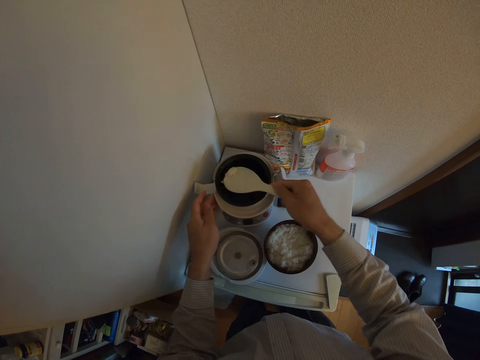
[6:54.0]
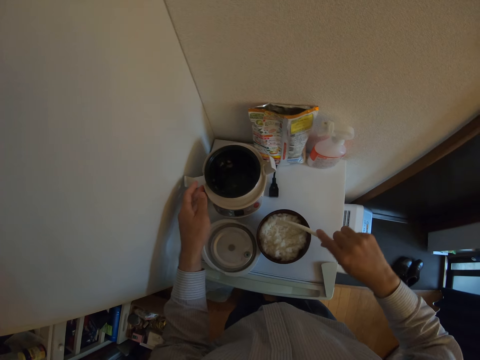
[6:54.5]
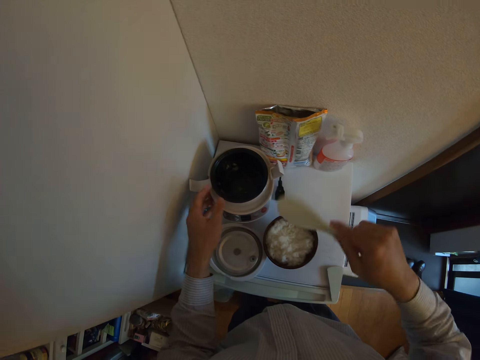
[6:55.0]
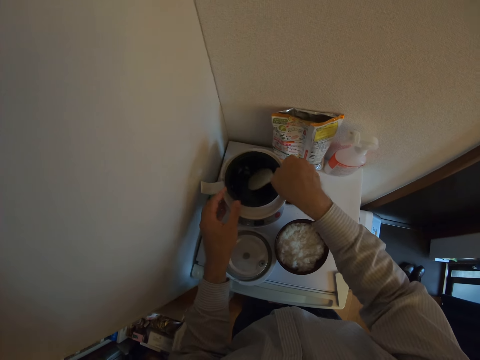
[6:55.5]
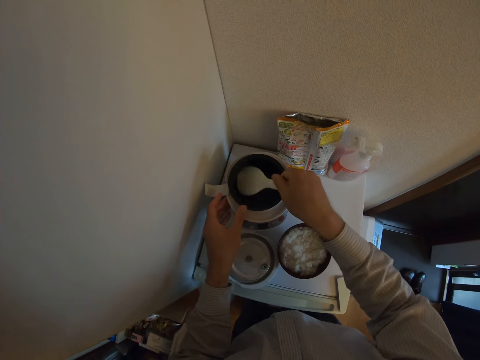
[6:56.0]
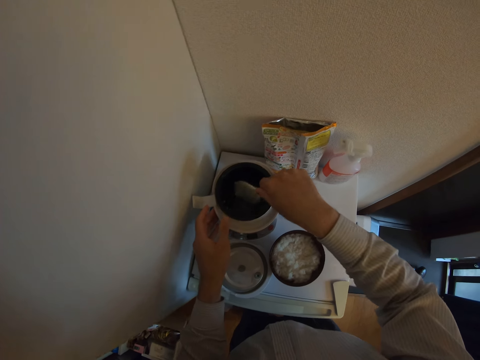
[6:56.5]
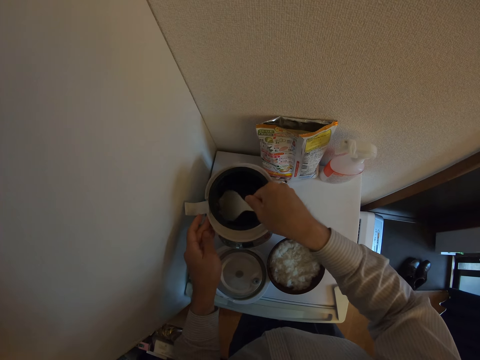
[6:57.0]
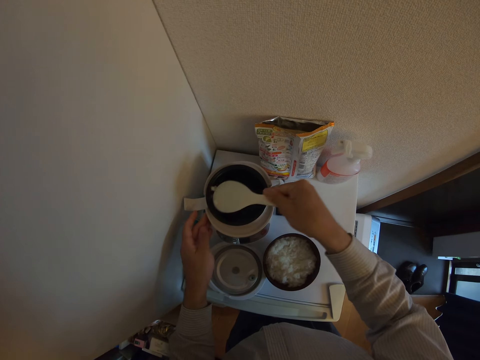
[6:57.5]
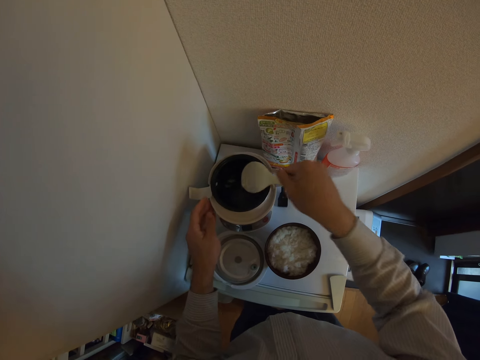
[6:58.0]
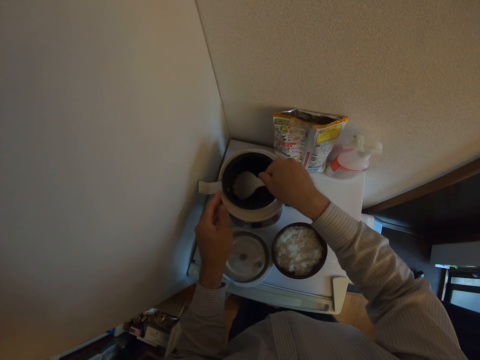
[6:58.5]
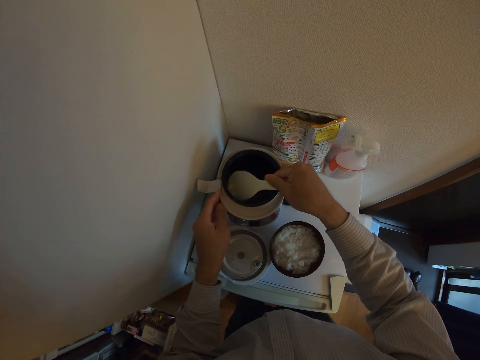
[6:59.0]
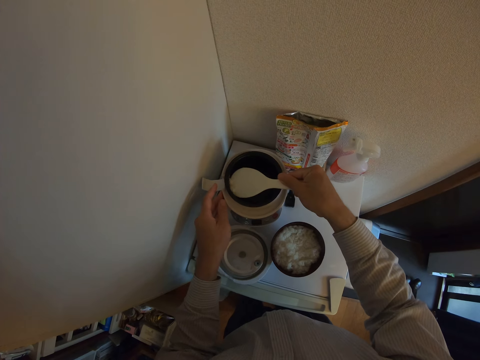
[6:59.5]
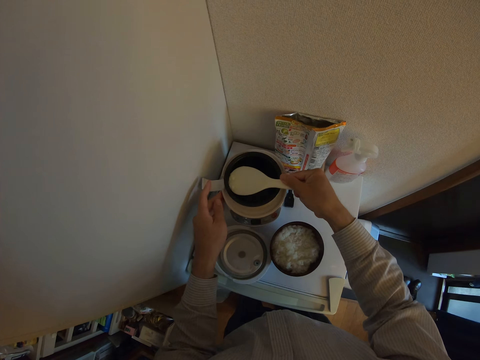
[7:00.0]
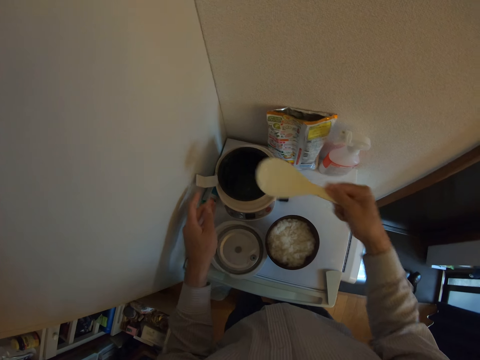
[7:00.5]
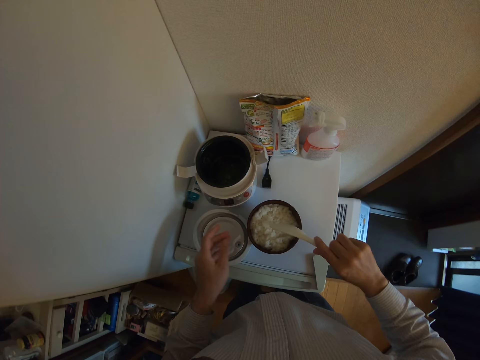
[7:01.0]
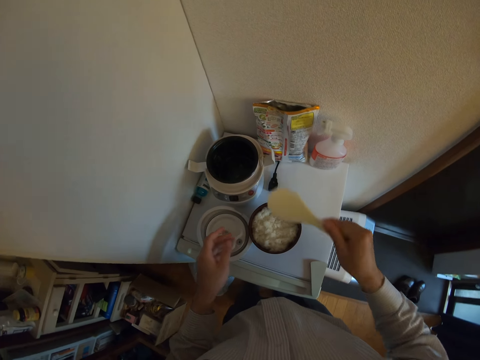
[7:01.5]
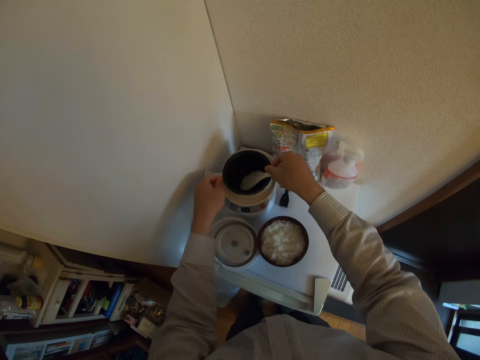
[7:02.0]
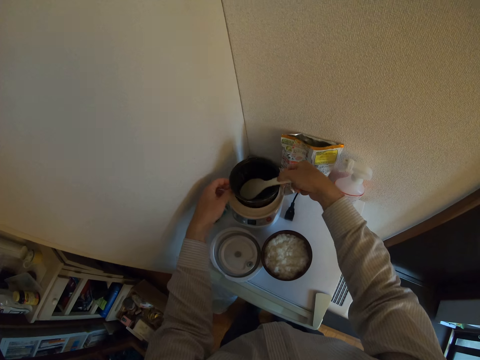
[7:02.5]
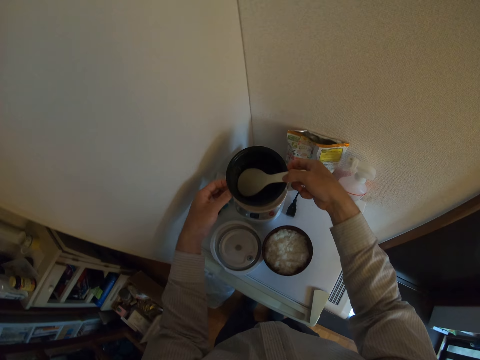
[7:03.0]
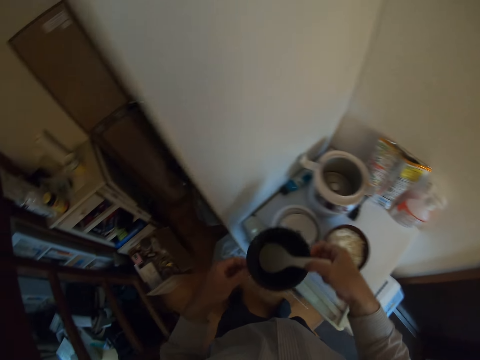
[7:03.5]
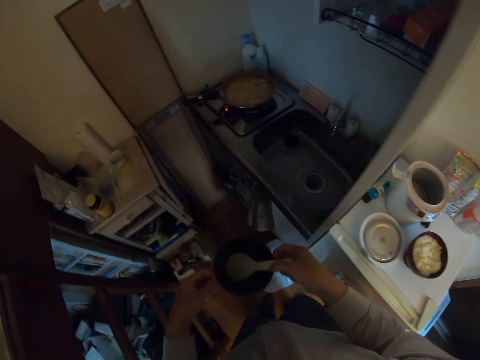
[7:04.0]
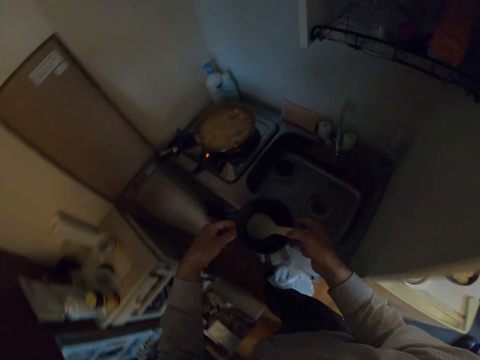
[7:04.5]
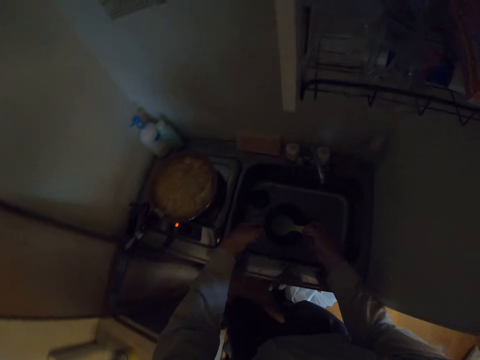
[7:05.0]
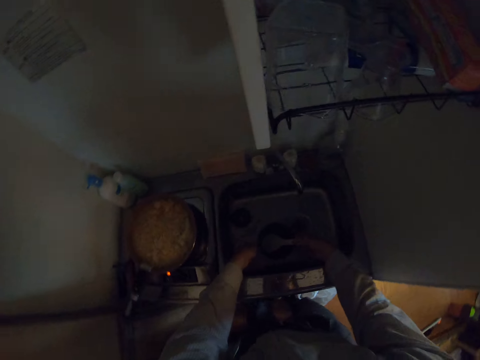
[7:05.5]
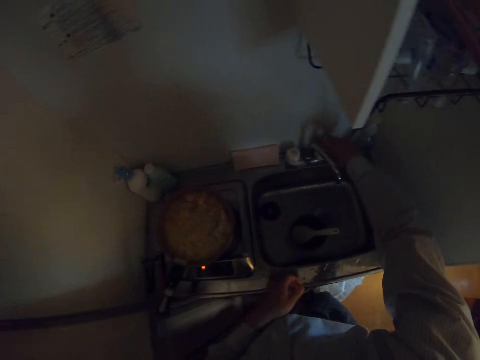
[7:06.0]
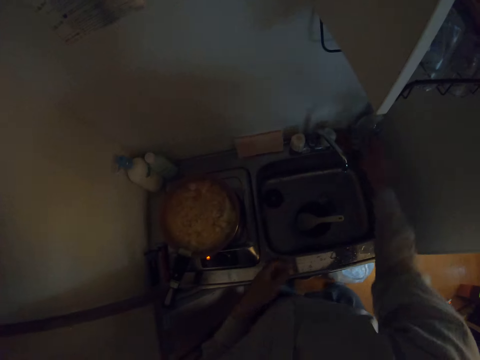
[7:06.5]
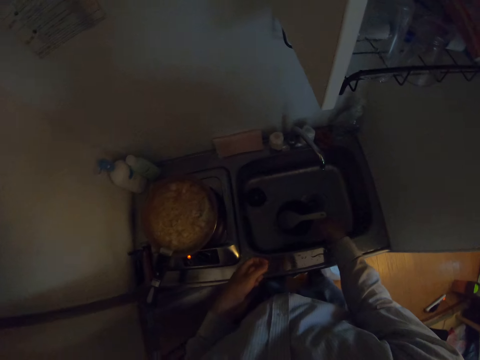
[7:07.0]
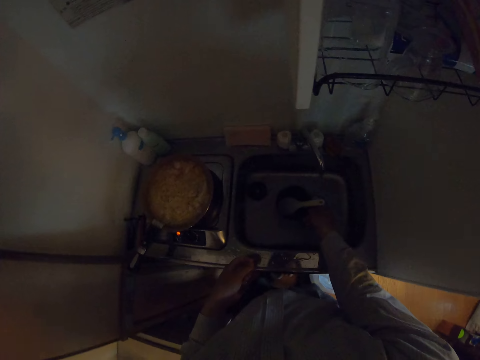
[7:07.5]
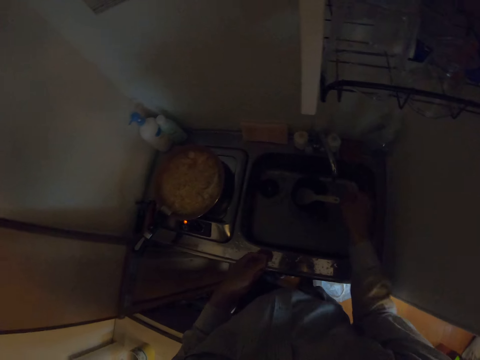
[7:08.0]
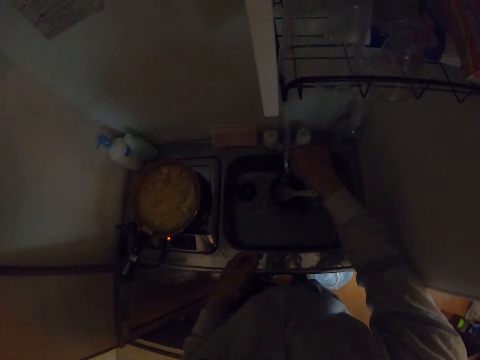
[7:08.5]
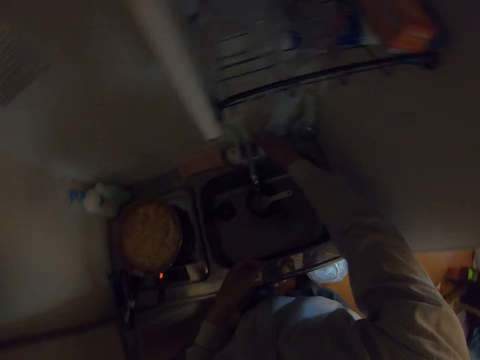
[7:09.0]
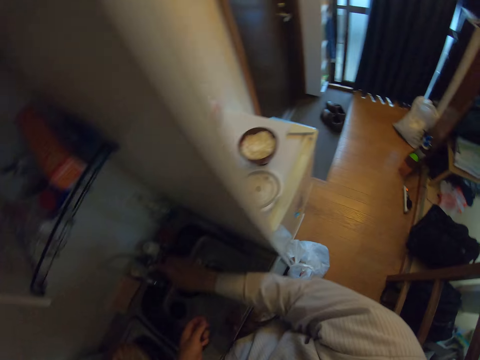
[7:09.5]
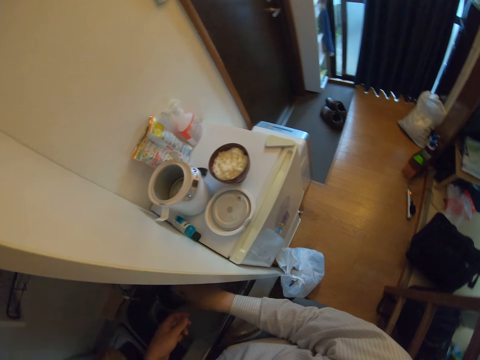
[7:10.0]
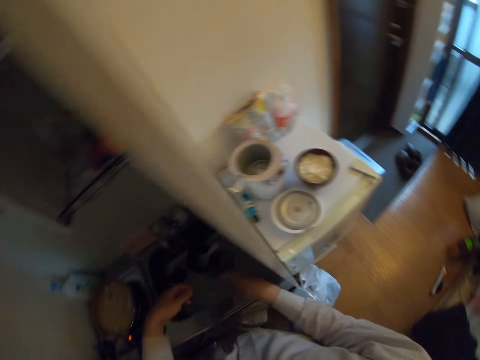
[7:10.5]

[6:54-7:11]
The camera wearer pours the rice on the spoon into the bowl again. He dips the spoon into the rice cooker. He scoops the rice in the rice cooker with the spoon. He removes his left hand from the rice cooker. He pours the rice on the spoon into the bowl again. He holds the rice cooker with his left hand. He drops the spoon into the rice cooker. He removes the inner bowl of the rice cooker from the heat with both hands. He drops the inner bowl of the rice cooker in the kitchen sink. He turns on the kitchen faucet with his right hand. He adjusts the inner bowl of the rice cooker in the kitchen sink. He adjusts the kitchen faucet with his right hand.

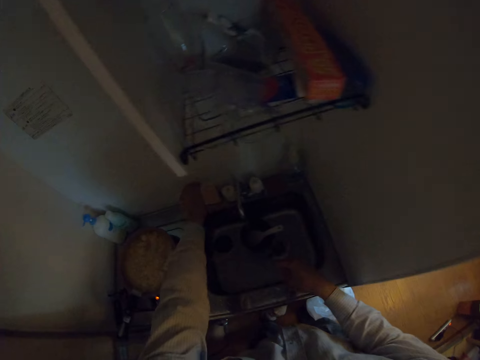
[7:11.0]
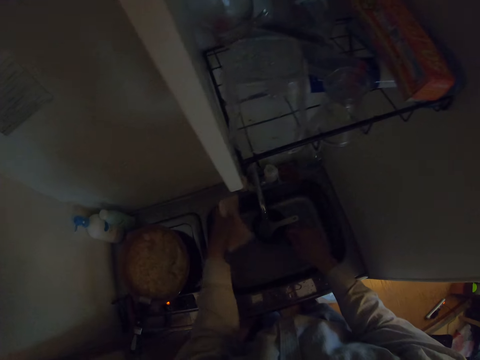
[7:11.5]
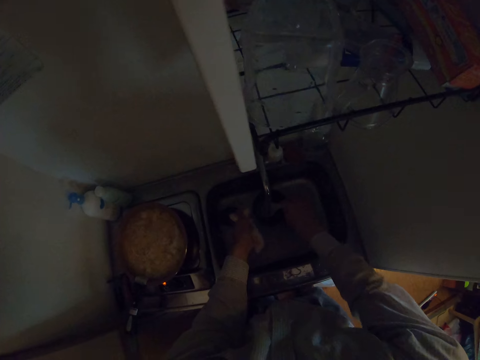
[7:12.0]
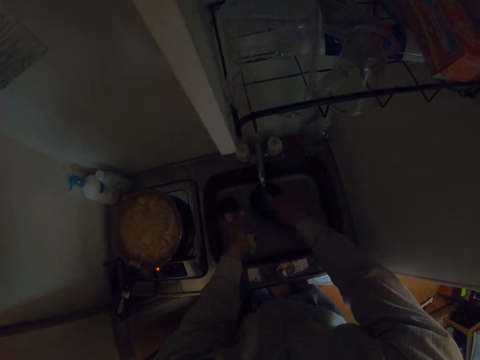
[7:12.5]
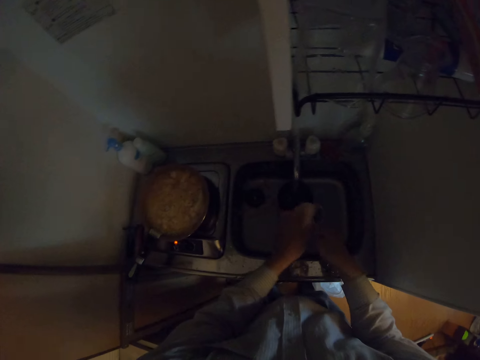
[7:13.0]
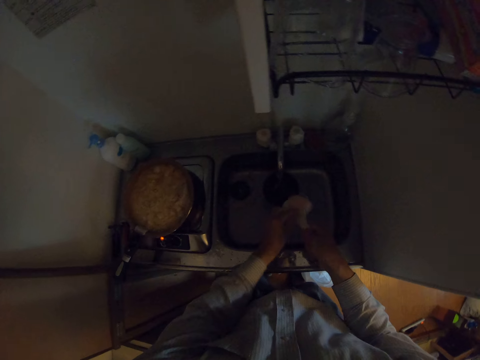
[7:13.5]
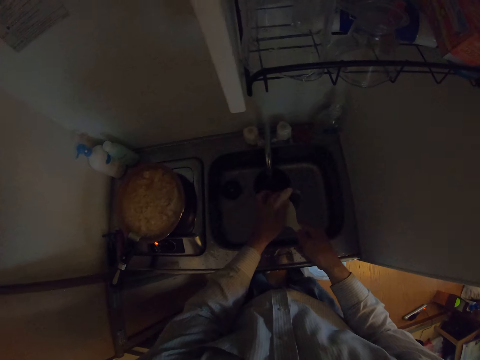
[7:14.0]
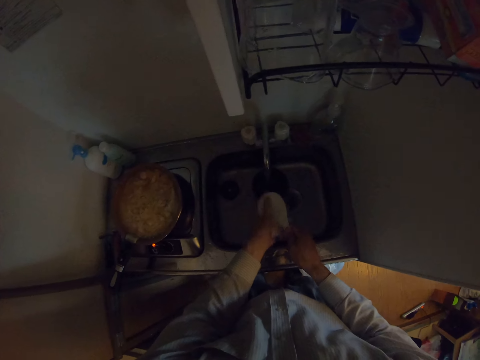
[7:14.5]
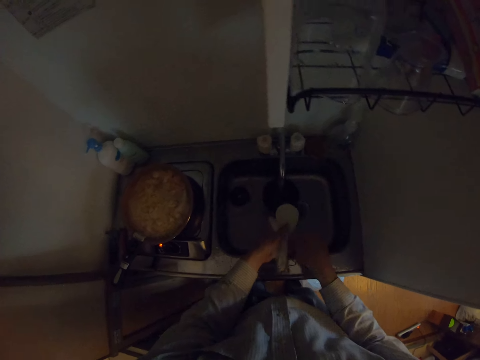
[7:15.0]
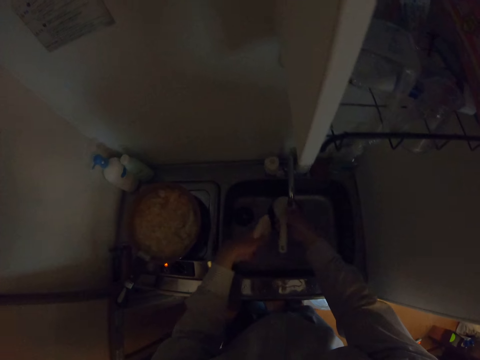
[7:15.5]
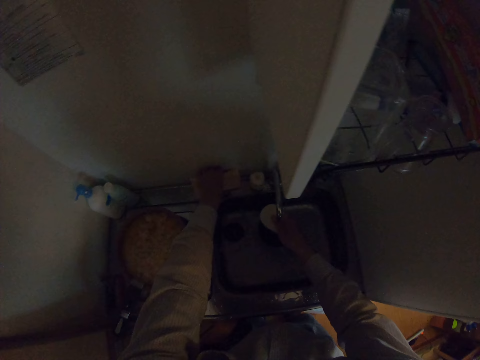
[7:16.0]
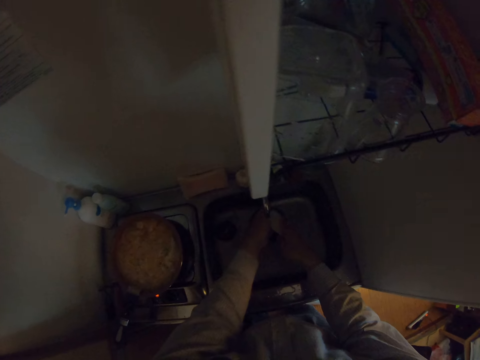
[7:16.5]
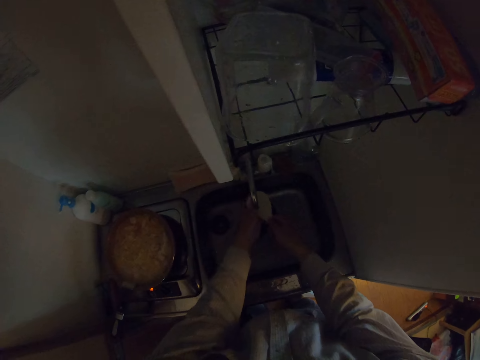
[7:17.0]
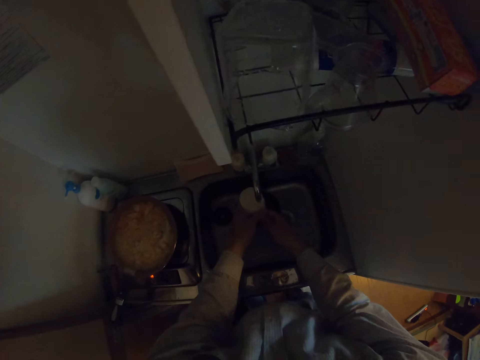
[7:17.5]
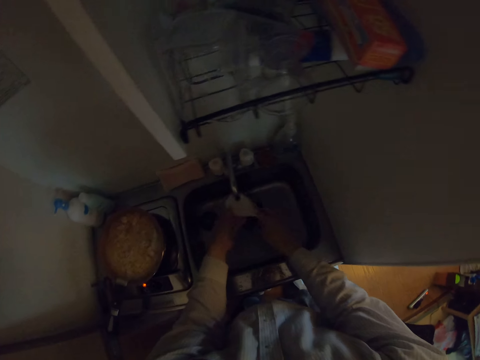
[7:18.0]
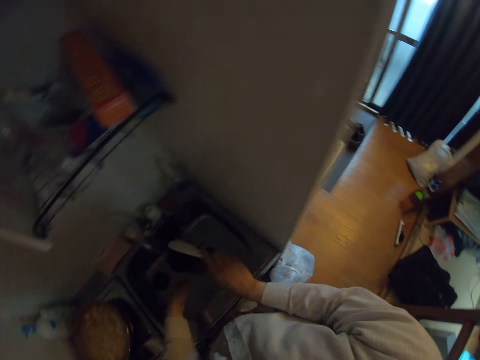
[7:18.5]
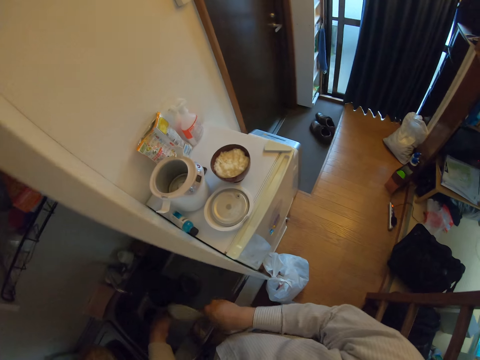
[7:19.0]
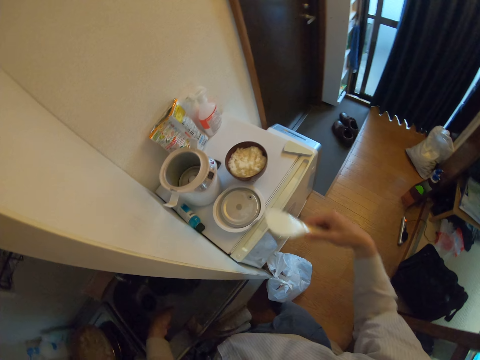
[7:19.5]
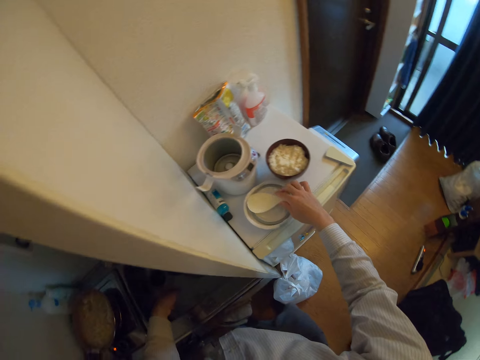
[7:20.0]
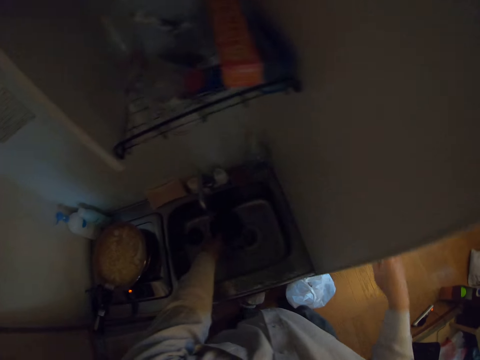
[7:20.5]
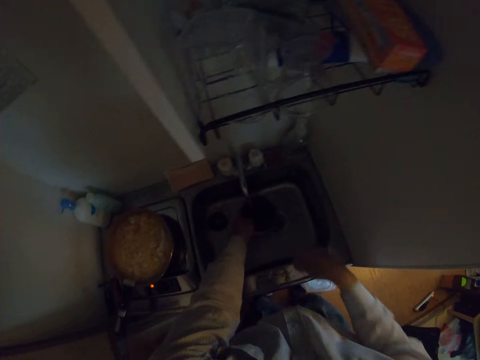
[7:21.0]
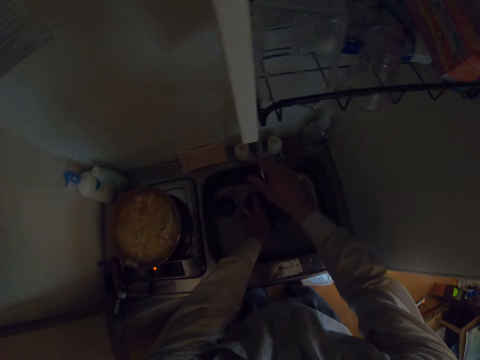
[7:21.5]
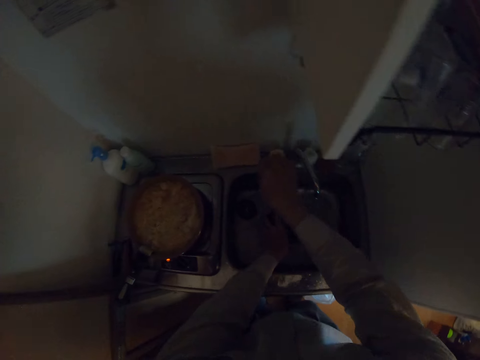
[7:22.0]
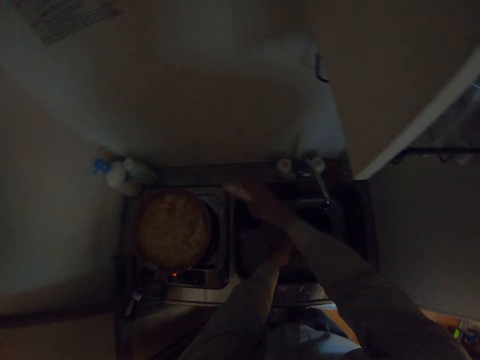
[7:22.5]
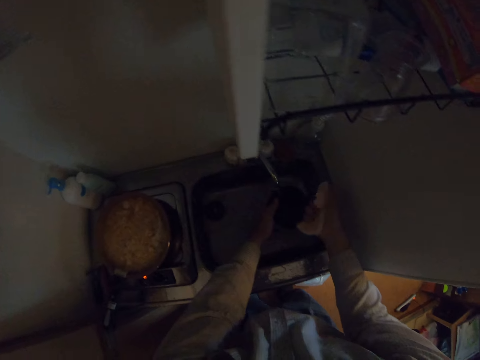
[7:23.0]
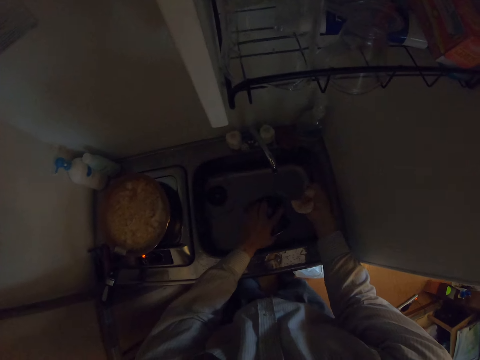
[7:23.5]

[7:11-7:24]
The camera wearer picks up the sponge on the kitchen sink with his left hand. He picks up the spoon from inside the rice cooker. He washes the spoon with the sponge. He drops the sponge back on the kitchen sink and rinses the spoon with both hands. He drops the spoon on the cover of the rice cooker on the refrigerator. He holds the inner bowl of the rice cooker in the kitchen sink with his left hand. He adjusts the kitchen faucet mouth with his right hand. He pours the water in the inner bowl of the rice cooker away. He picks up the sponge on the kitchen sink with his right hand. He squeezes the sponge on his right hand.
